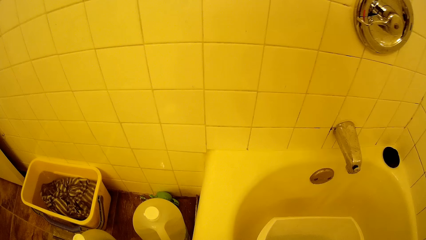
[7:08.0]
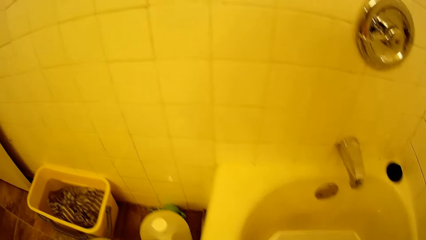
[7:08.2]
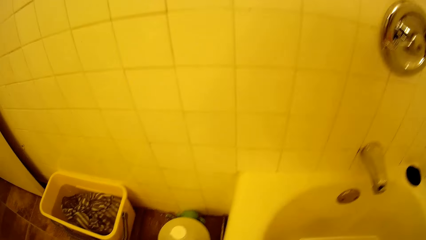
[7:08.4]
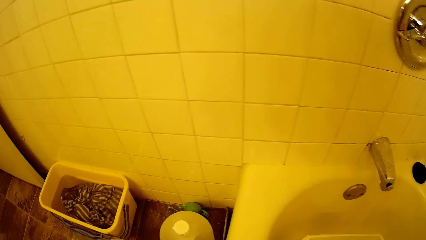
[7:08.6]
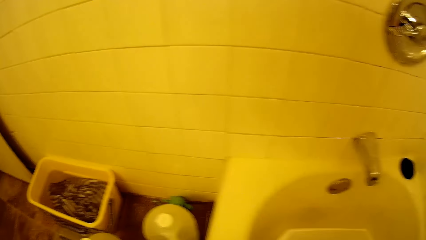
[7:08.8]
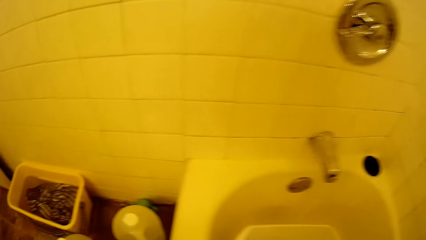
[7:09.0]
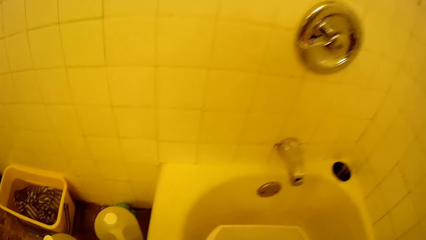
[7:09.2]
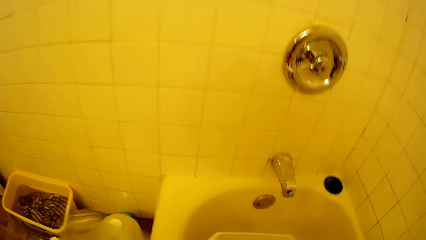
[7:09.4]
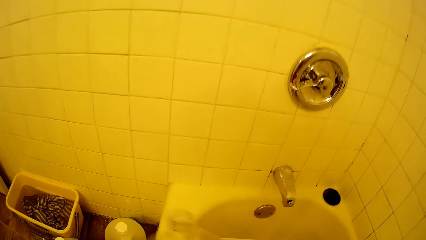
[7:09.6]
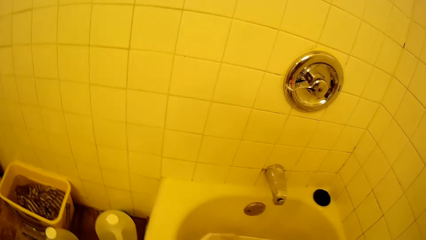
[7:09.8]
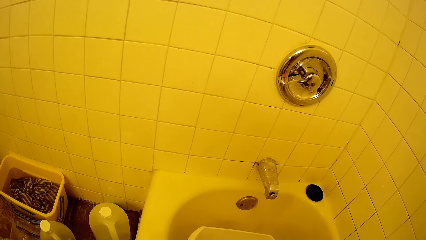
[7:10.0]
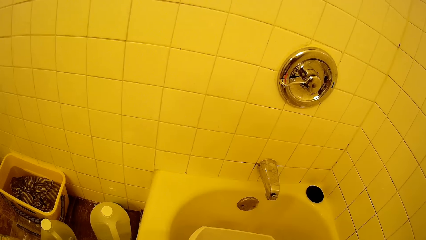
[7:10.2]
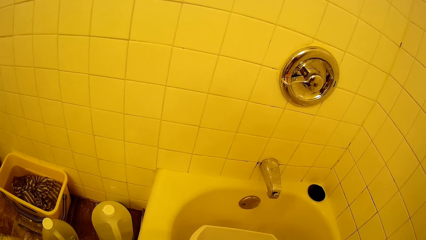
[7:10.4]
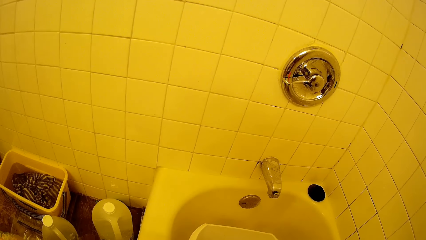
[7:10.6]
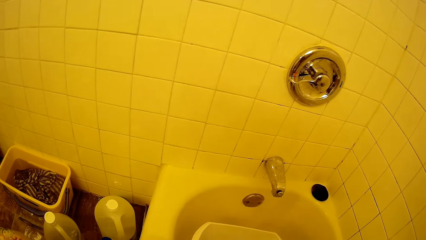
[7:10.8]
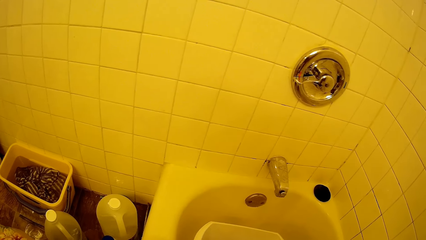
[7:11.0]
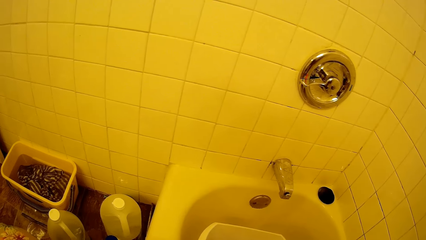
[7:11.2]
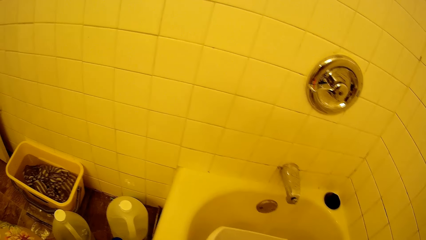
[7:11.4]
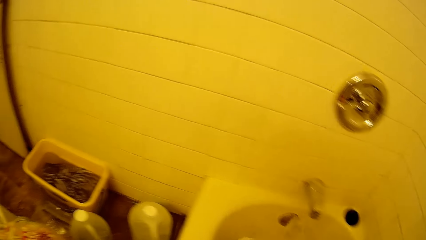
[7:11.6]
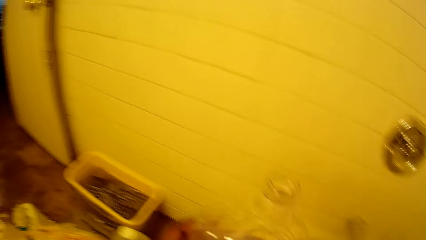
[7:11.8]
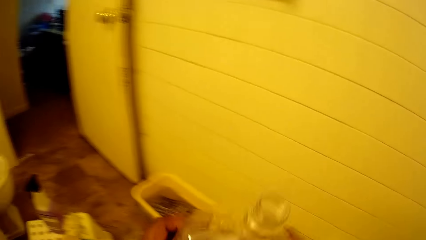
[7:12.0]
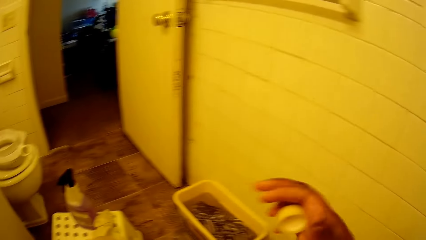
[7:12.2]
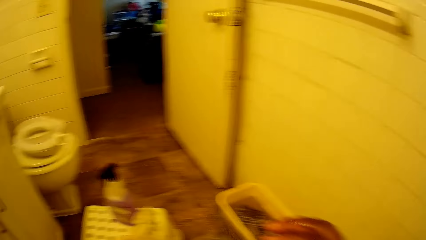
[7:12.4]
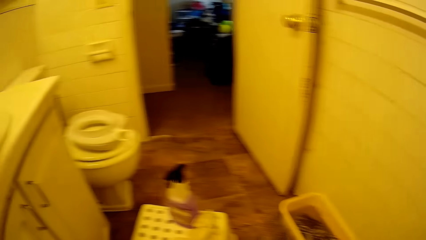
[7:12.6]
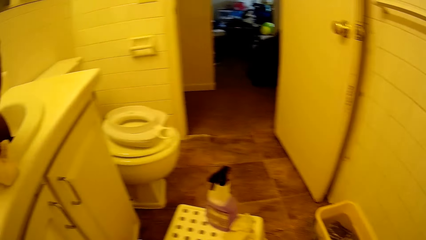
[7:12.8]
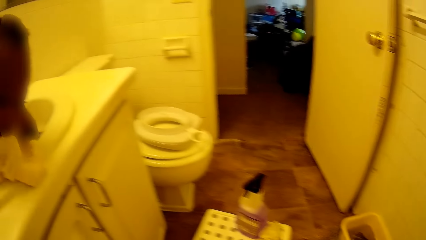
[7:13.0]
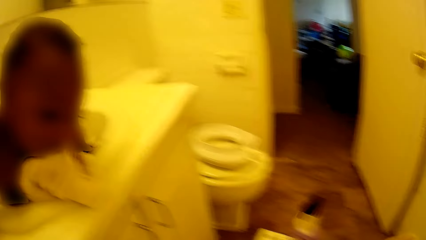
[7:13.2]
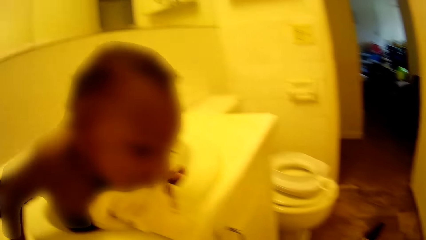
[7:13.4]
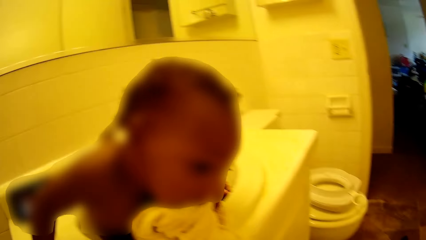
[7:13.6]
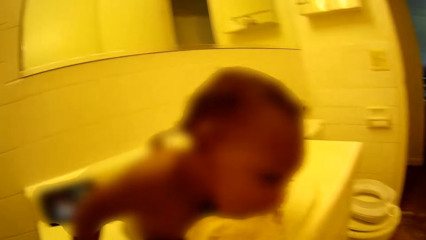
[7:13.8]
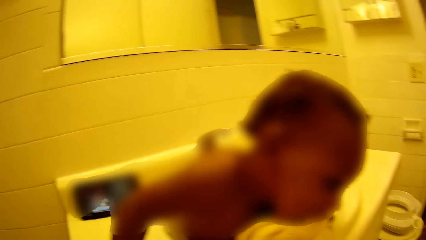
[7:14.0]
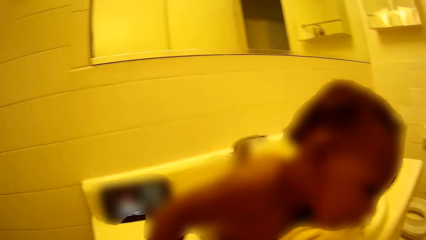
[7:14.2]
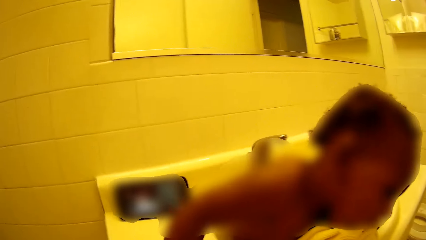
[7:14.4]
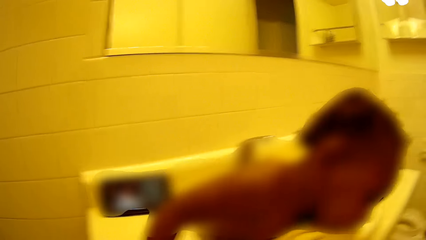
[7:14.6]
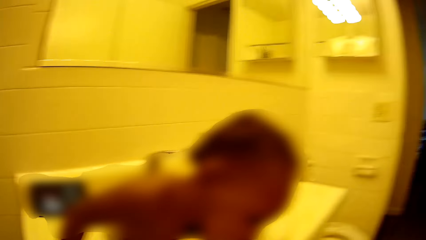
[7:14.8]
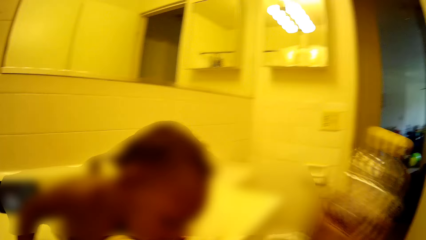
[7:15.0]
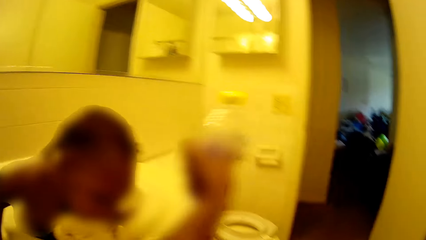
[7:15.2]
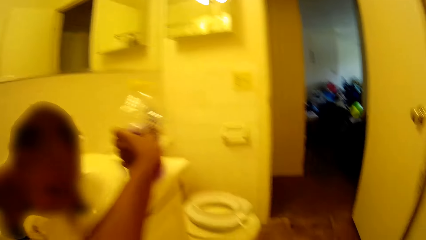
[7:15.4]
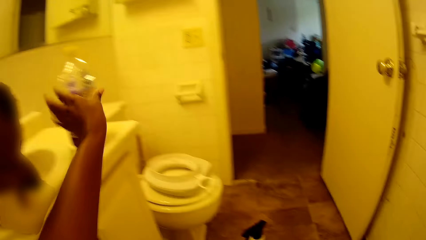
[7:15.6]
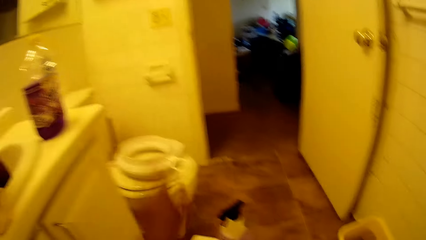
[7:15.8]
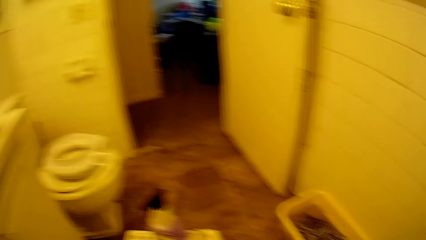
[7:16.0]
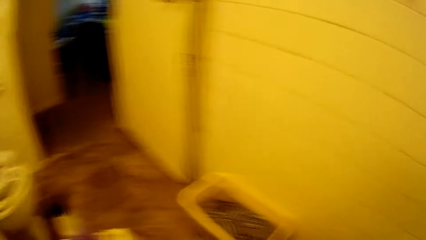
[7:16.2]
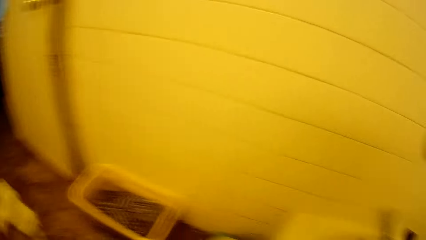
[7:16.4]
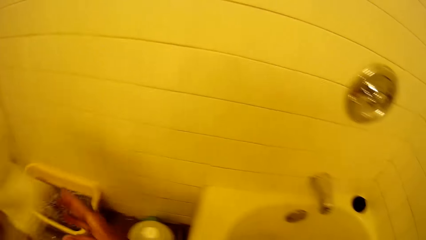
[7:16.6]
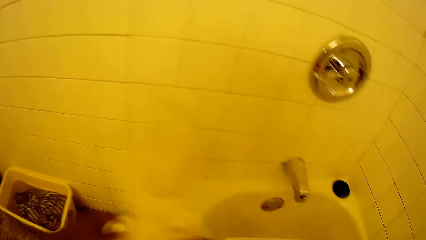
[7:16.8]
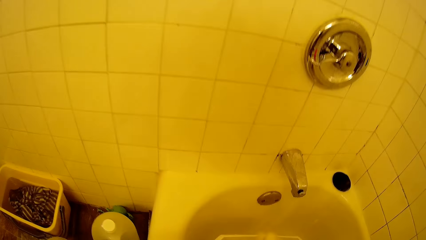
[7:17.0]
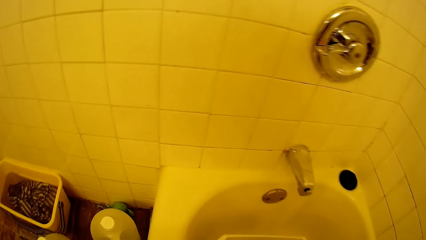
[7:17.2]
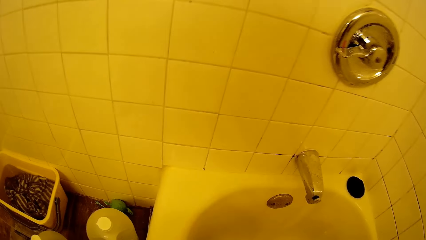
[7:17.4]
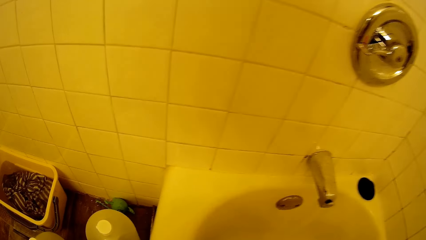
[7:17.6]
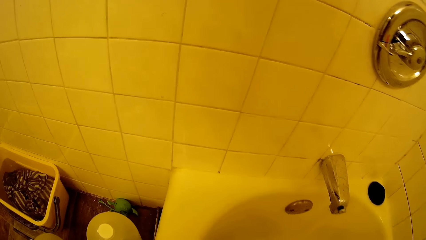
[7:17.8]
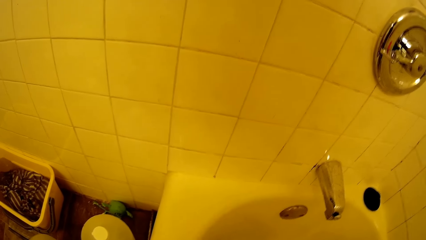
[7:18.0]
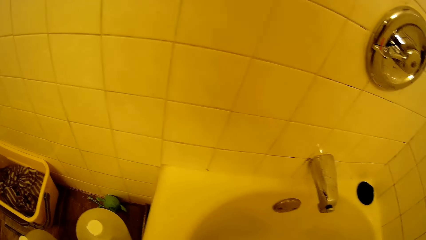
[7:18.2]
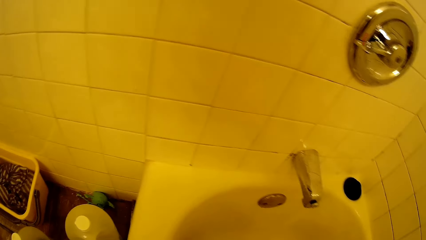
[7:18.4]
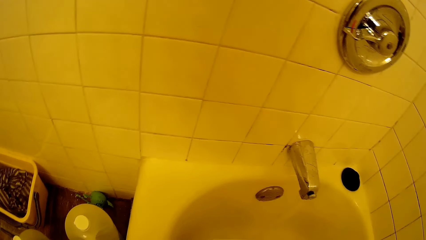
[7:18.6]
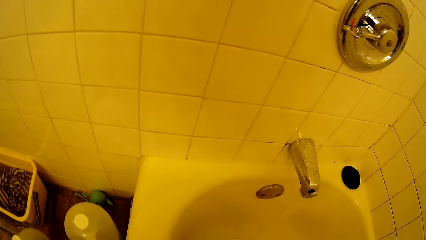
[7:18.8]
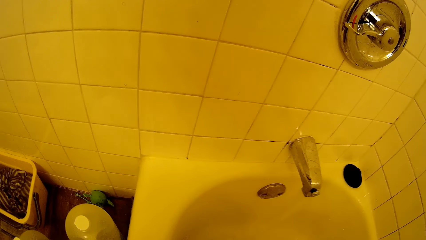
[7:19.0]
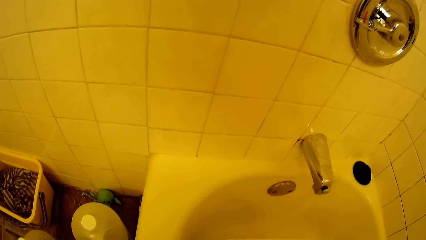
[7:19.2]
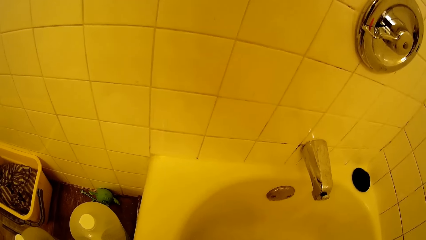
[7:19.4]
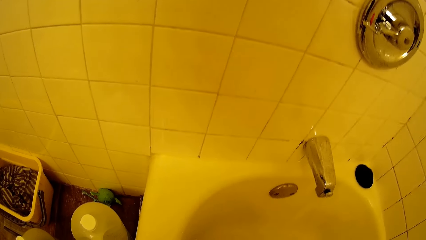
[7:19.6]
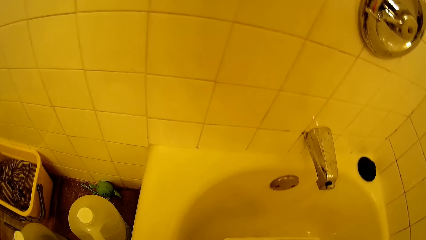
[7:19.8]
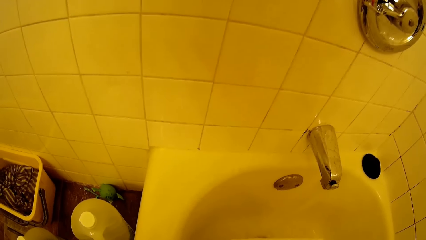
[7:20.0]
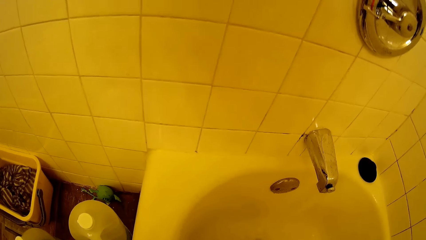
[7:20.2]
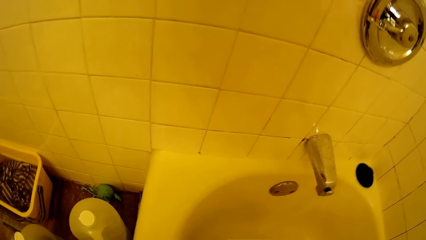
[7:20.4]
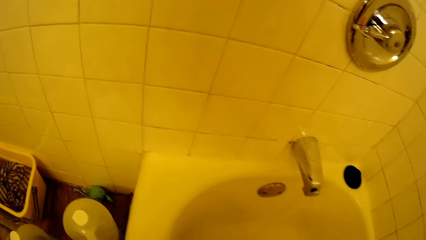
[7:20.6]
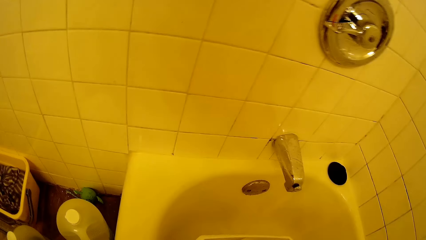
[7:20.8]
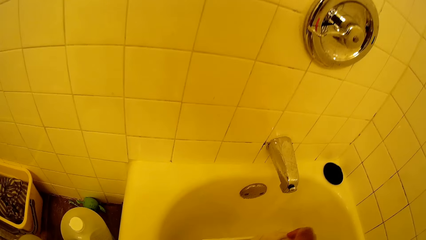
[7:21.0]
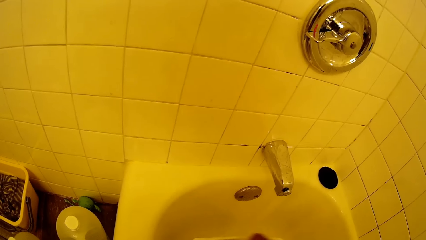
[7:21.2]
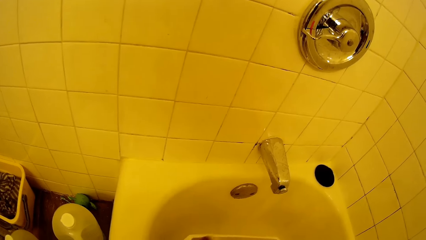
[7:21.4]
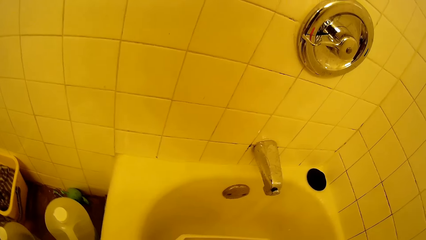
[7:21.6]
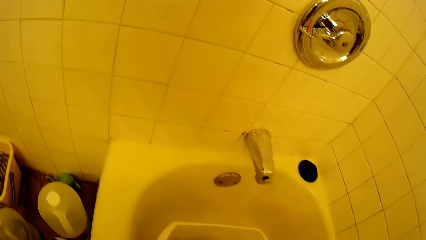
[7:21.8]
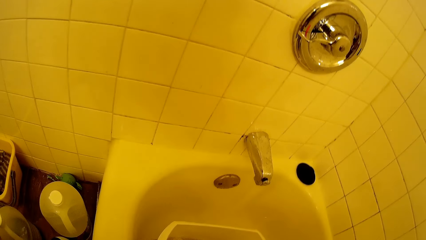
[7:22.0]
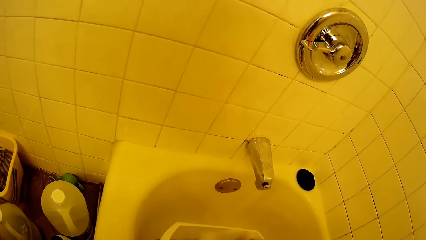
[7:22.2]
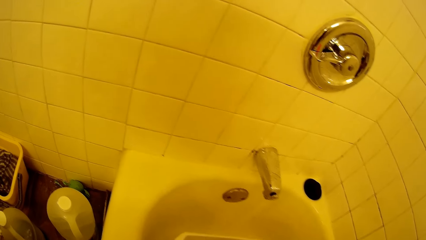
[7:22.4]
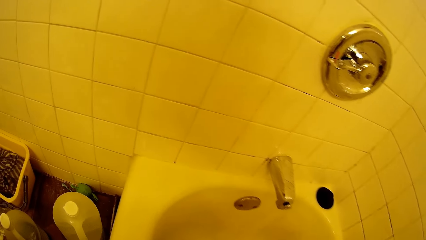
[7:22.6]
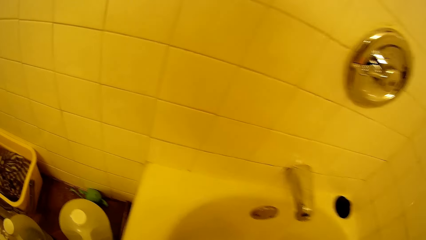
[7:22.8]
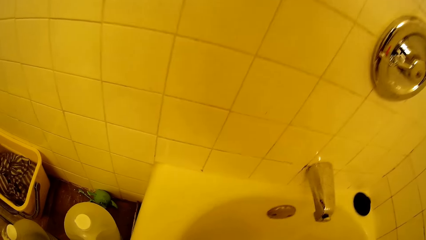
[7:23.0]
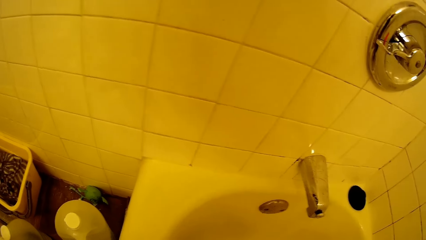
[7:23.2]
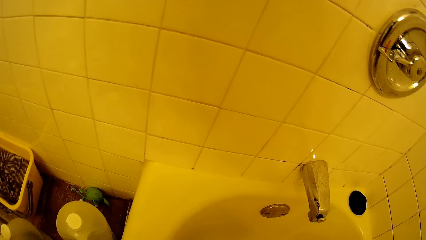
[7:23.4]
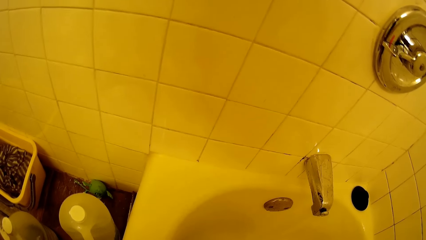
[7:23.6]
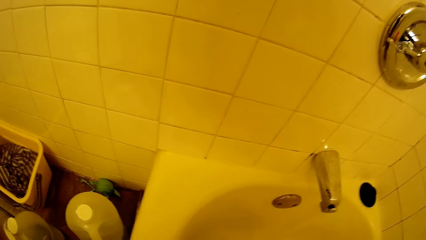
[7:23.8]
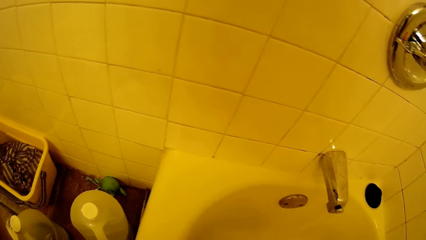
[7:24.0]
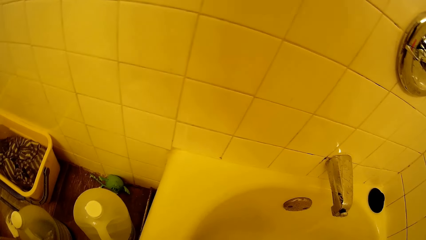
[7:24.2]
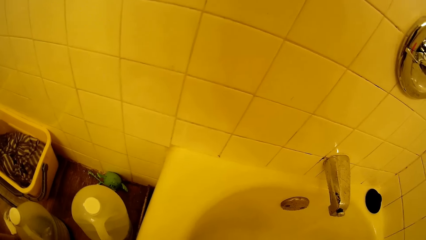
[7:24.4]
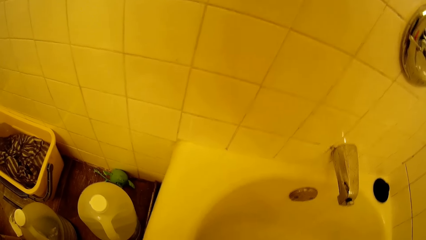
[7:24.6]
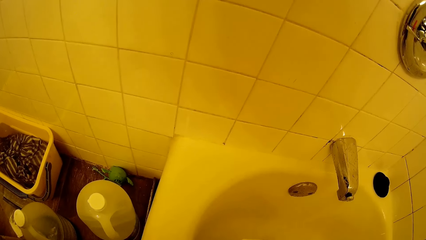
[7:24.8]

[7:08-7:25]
The camera wearer pours liquid out of the keg into the bucket in the bath tub with her right hand. She covers the keg with her right hand. She drops the keg on the wash hand basin with her left hand. She picks a clothing material from the floor with her left hand. She washes the bucket in the bath tub with the clothing material in her right hand.
